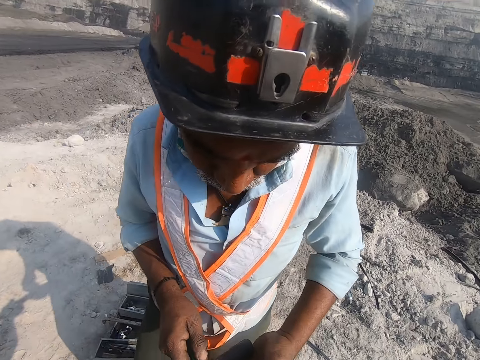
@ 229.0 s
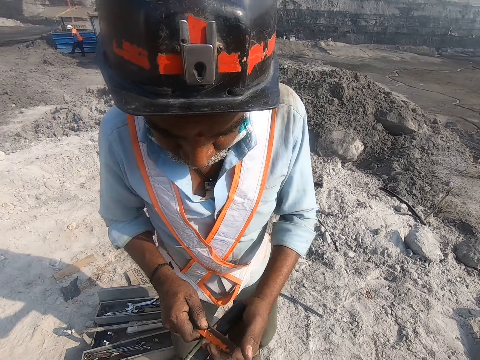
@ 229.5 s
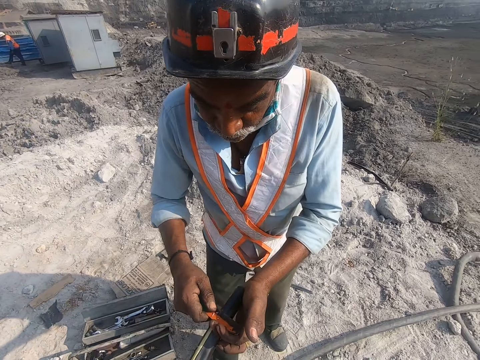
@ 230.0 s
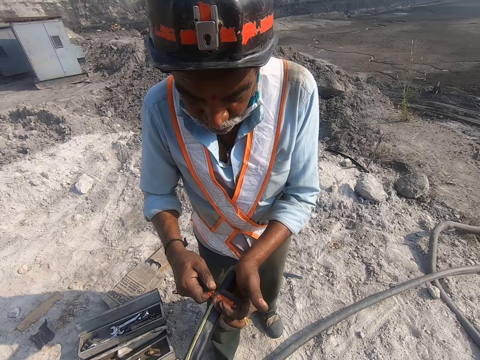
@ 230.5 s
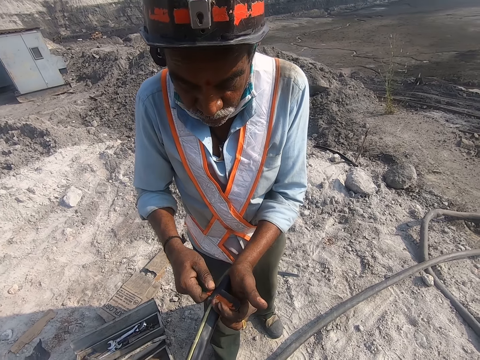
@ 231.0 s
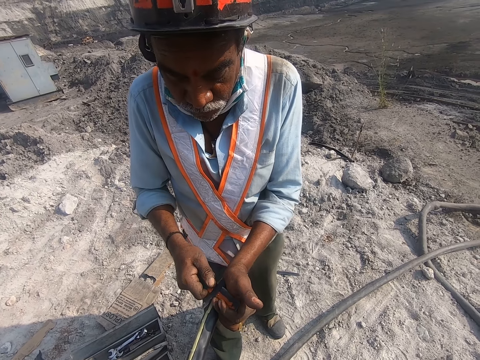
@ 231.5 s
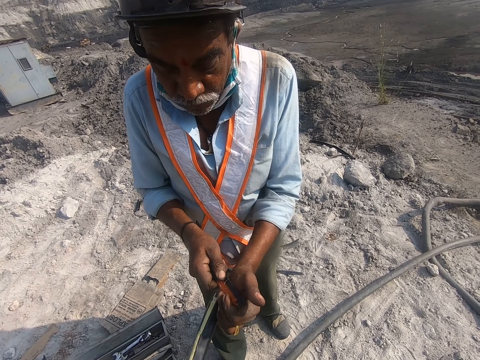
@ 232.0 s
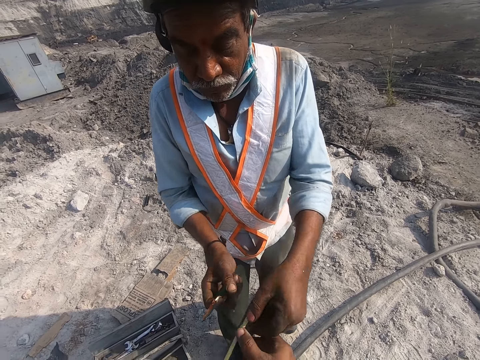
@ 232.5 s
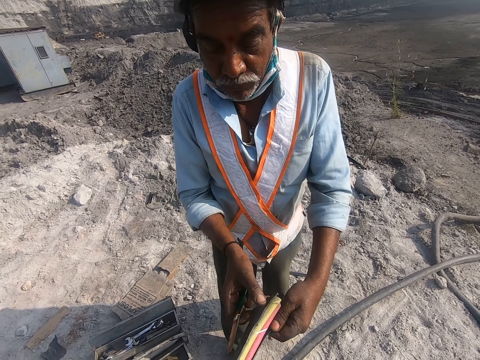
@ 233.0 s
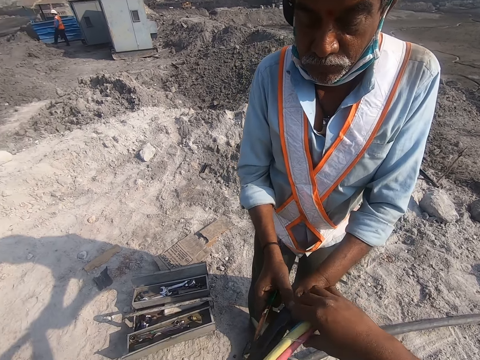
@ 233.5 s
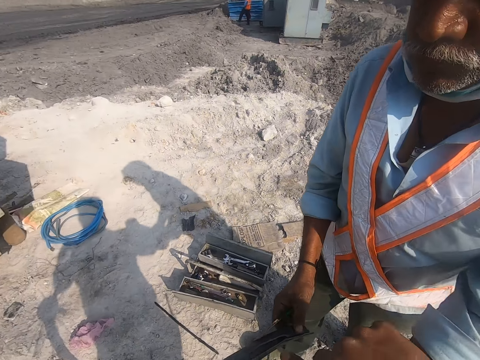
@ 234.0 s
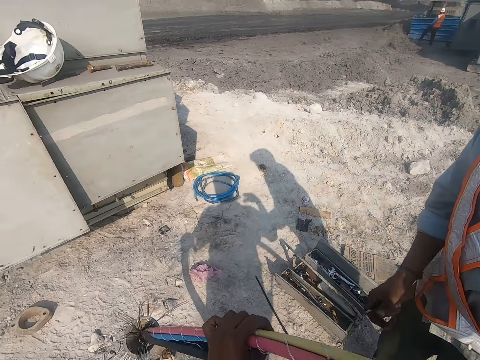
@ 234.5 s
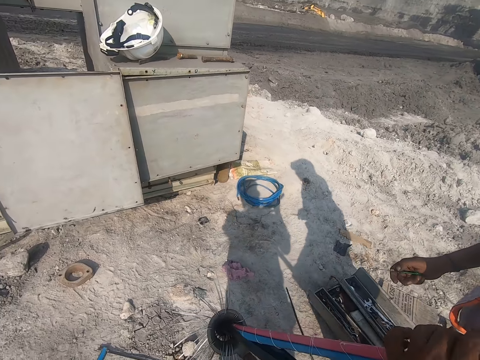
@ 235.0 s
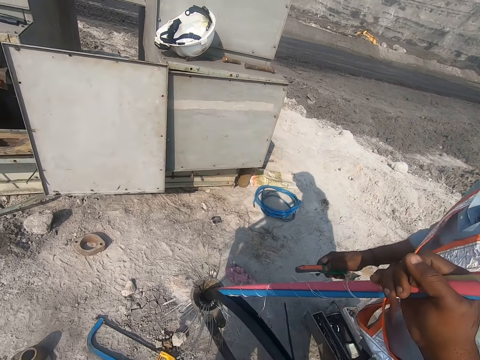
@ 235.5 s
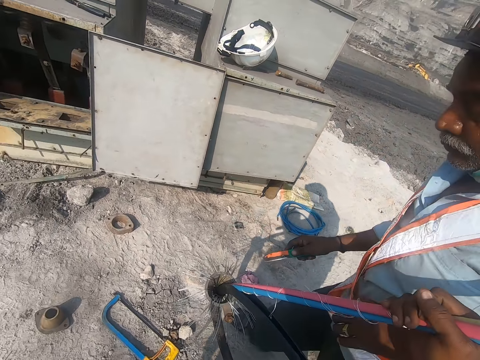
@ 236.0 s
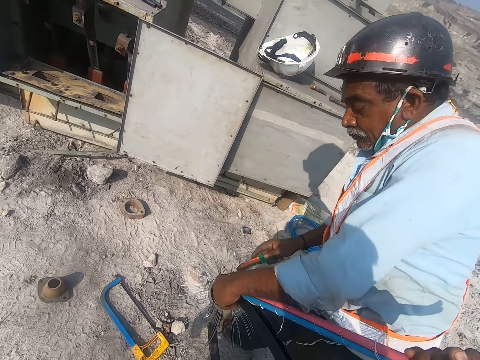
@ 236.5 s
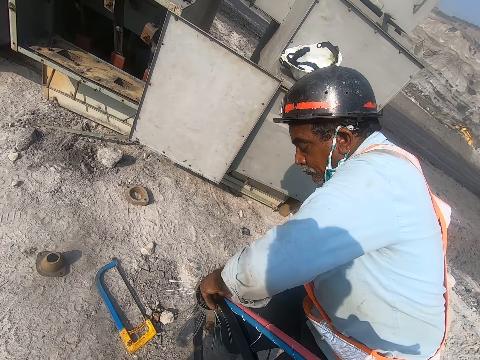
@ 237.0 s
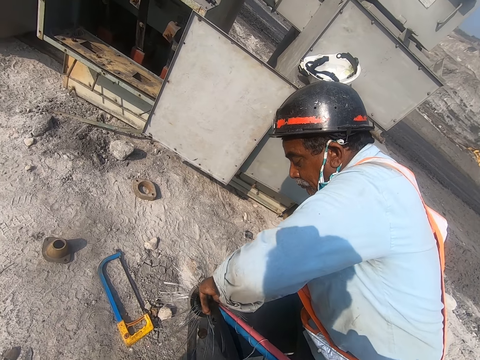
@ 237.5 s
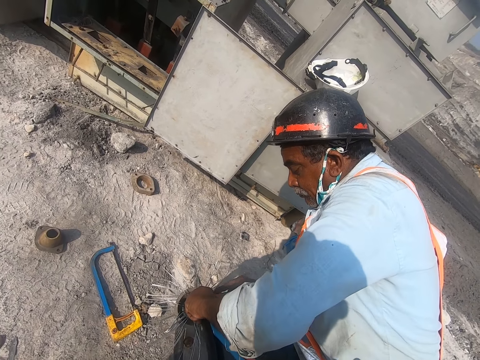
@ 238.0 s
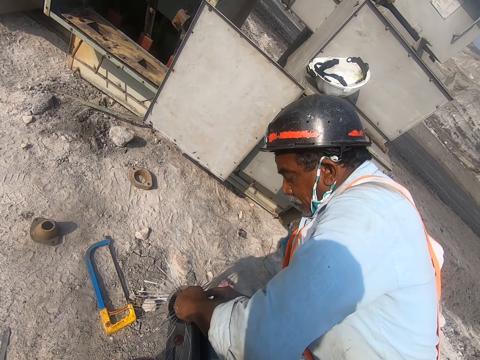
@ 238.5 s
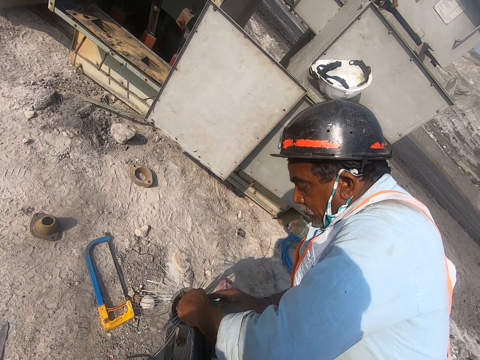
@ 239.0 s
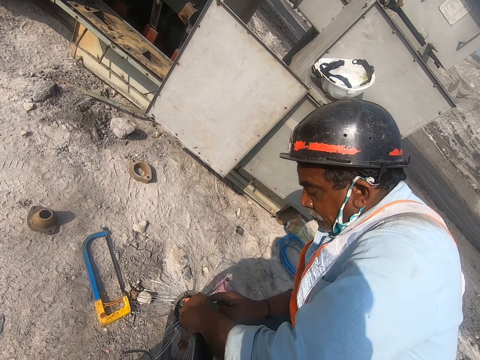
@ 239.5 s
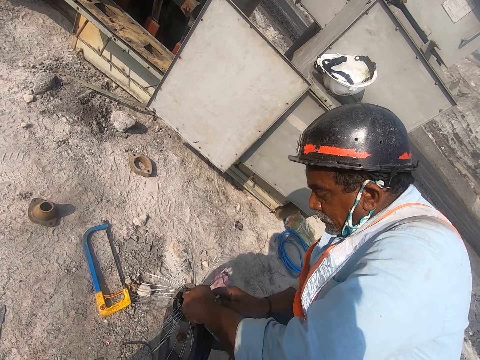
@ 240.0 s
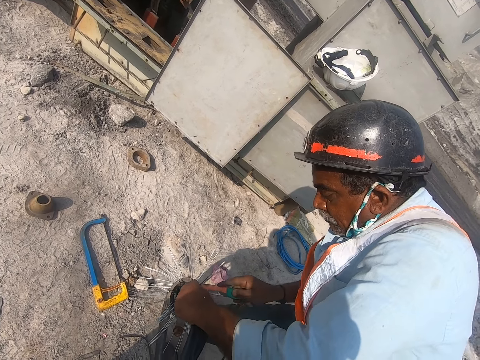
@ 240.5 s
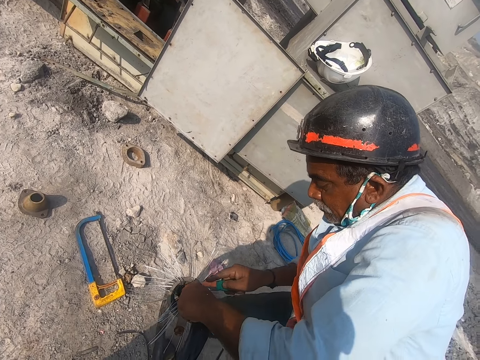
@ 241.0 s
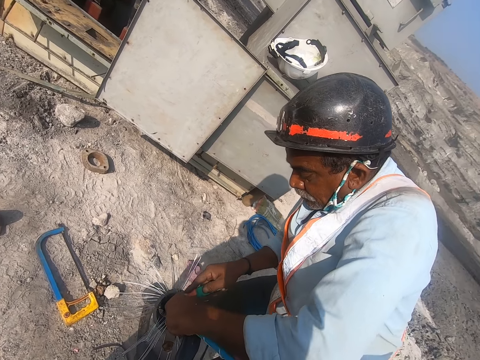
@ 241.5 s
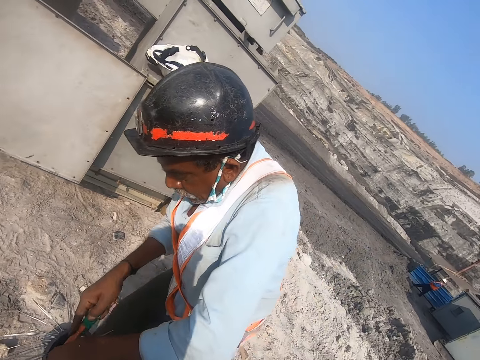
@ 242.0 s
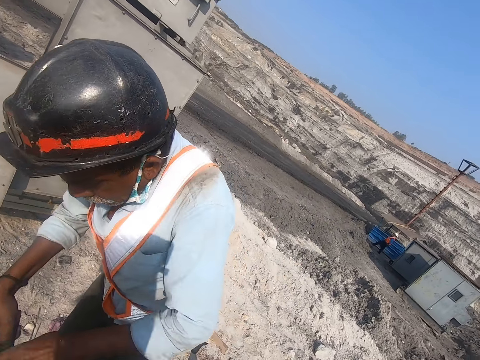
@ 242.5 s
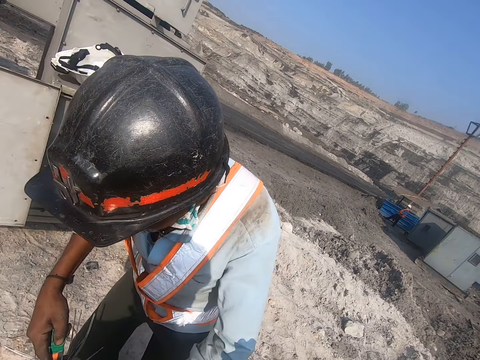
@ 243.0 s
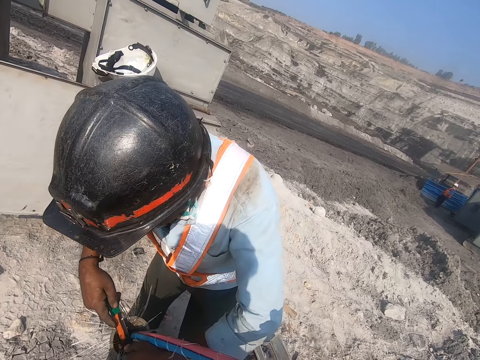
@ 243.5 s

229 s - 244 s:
A man cuts the pipe with the pipe knife. The man pulls off the wire insulation. The camera wearer holds the insulation. The man cuts off the insulation with a knife.

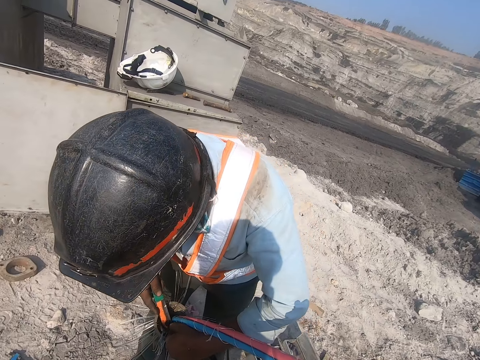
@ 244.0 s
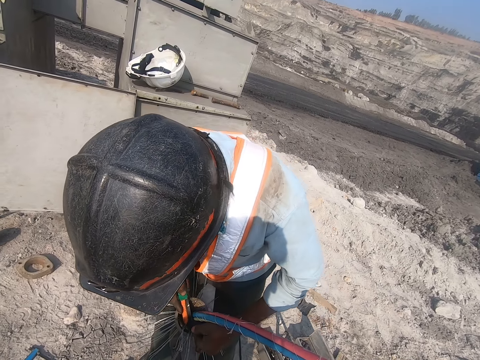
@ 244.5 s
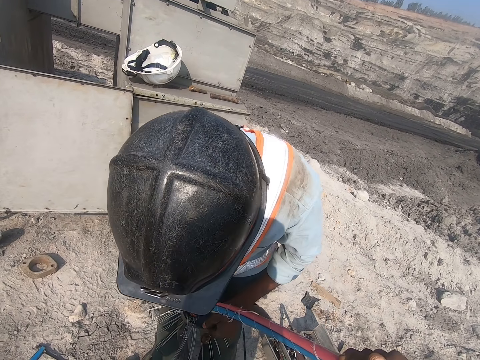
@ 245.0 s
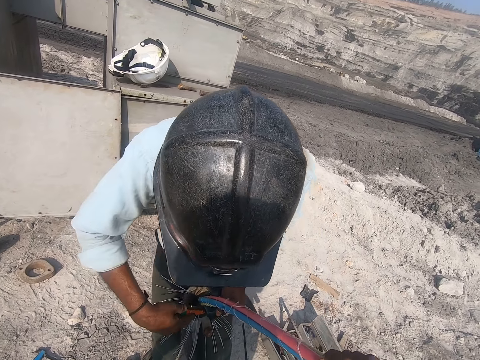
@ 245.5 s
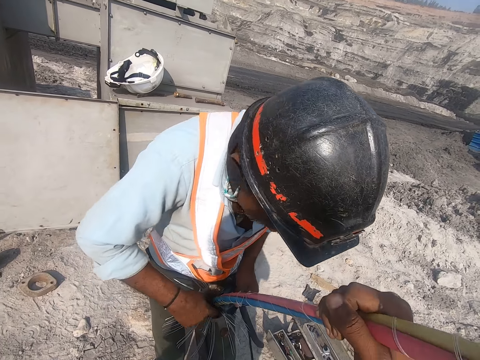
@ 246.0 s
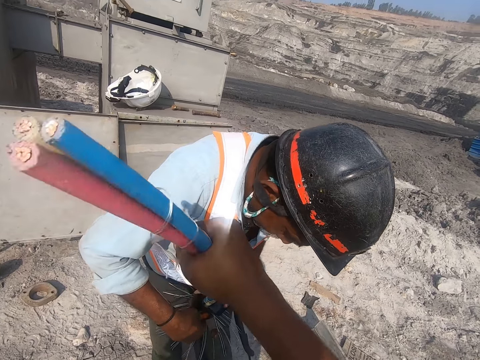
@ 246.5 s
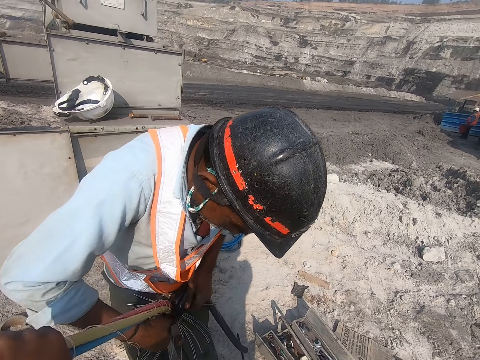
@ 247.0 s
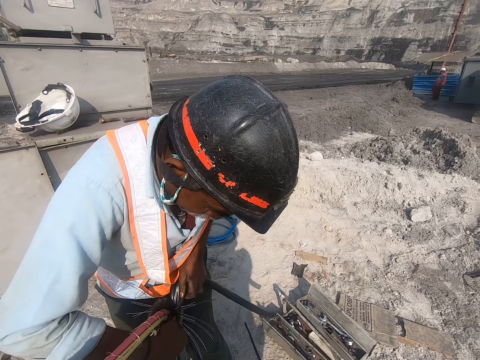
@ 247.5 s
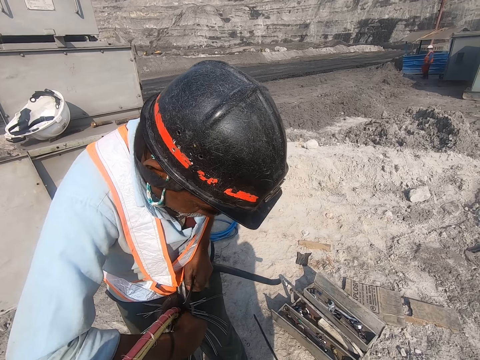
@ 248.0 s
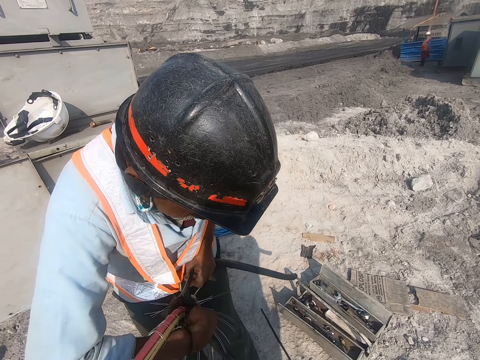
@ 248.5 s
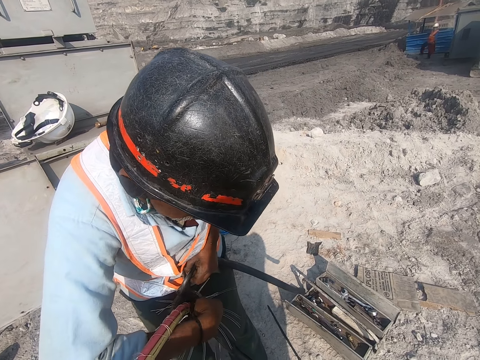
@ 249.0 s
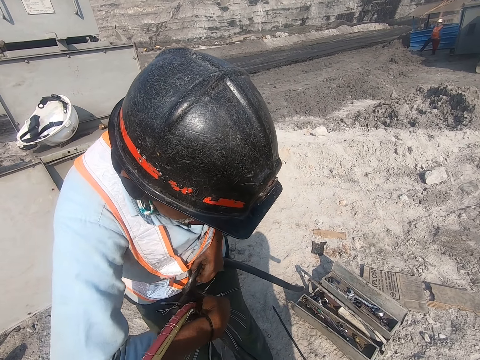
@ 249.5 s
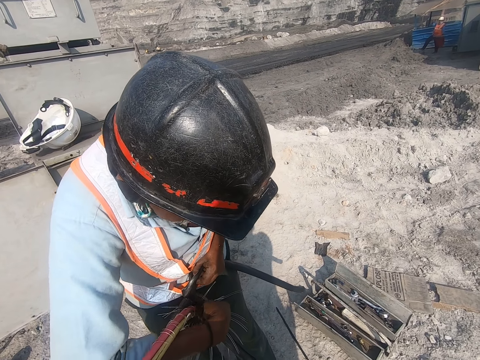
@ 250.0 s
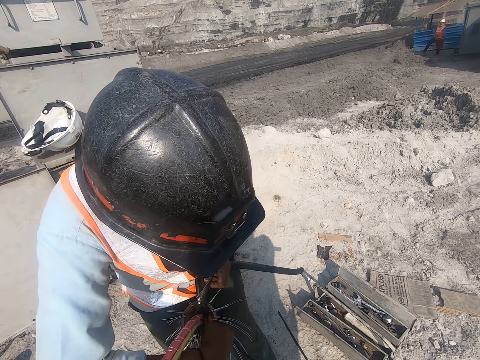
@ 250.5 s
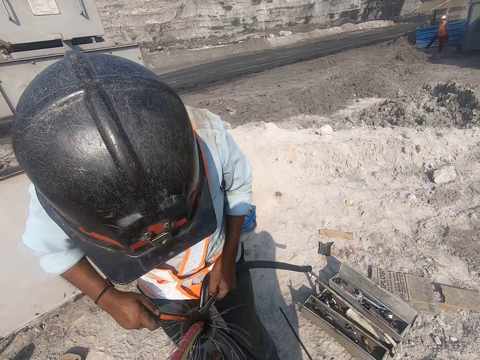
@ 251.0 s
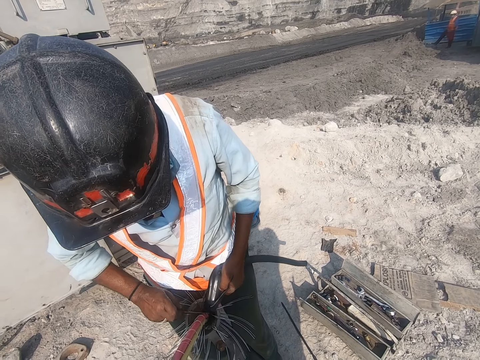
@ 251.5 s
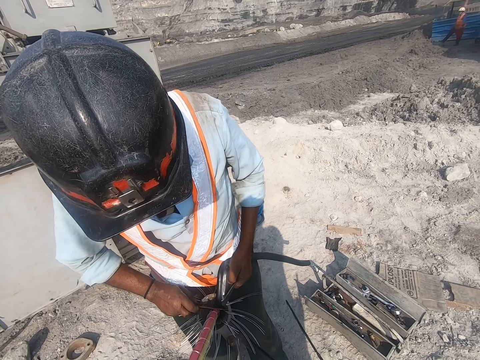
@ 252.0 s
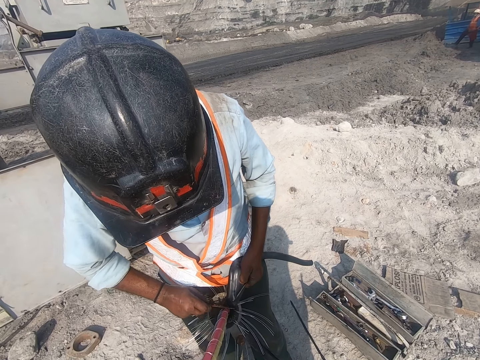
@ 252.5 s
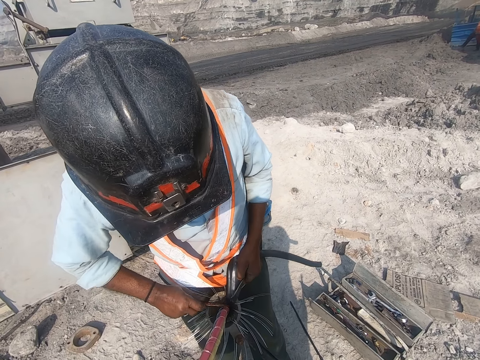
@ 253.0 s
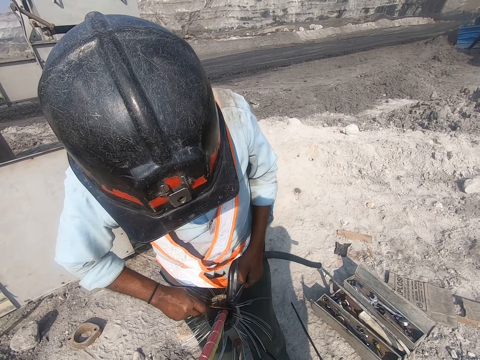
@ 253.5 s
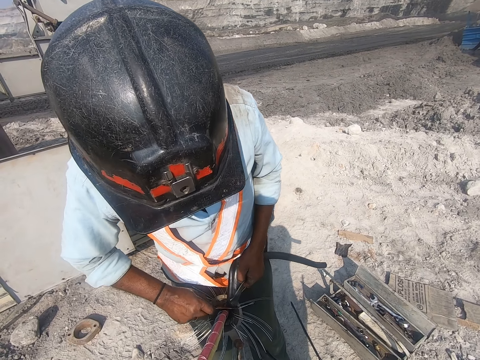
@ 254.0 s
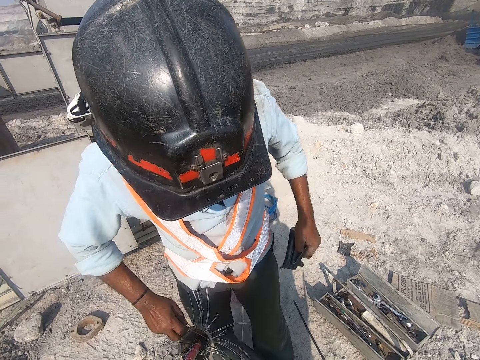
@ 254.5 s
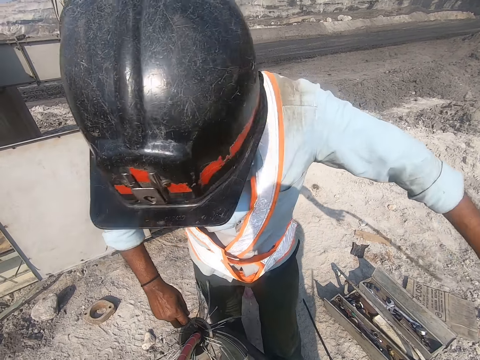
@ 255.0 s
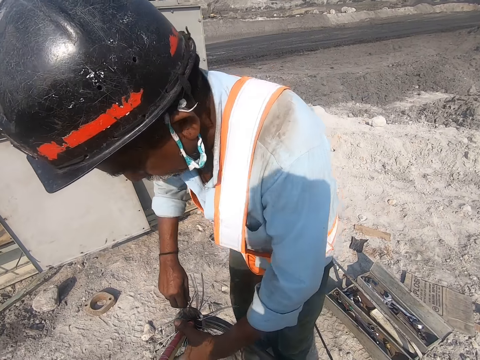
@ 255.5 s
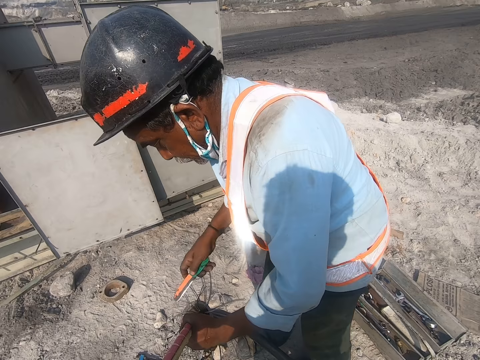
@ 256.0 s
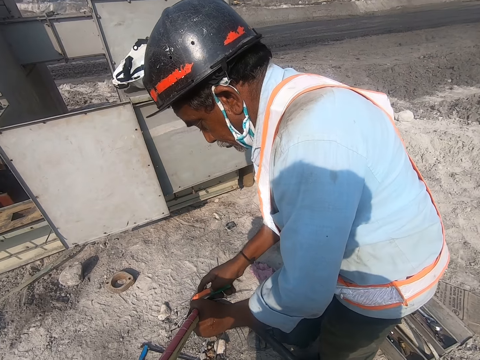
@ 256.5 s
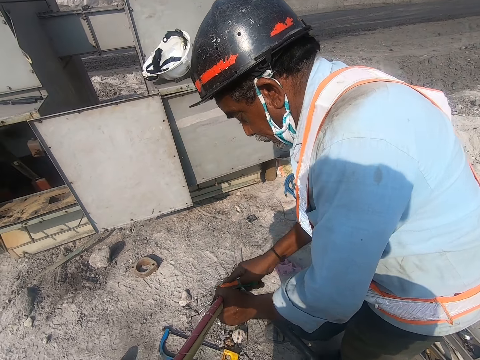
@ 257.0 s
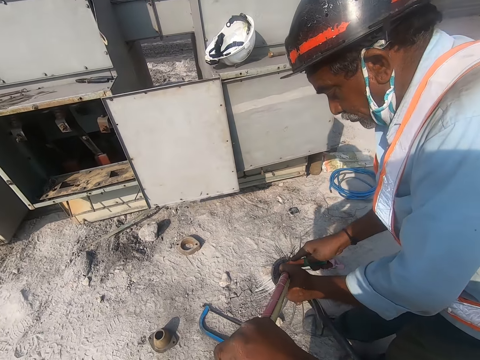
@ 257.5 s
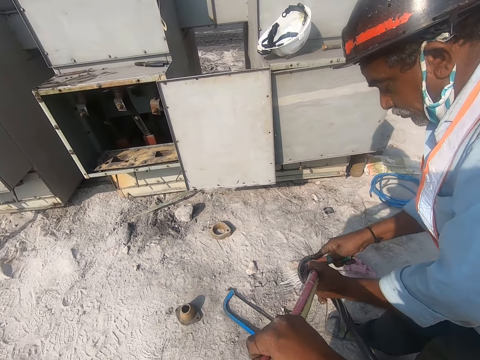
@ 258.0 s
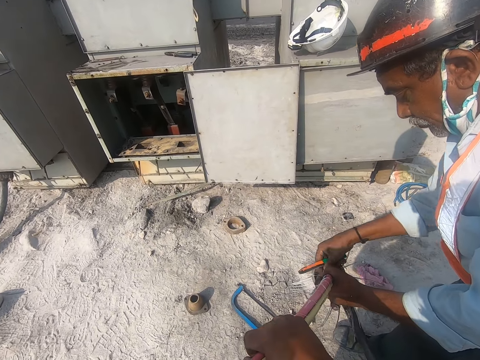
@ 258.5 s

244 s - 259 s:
A man throws the pipe on the ground. The man holds the wire. The man cuts the pipe with the pipe knife.
